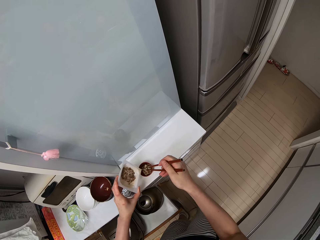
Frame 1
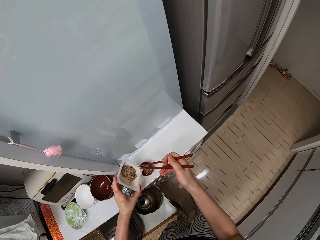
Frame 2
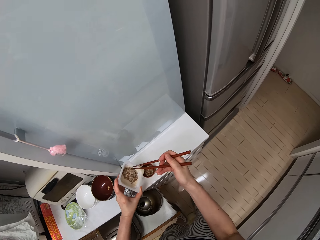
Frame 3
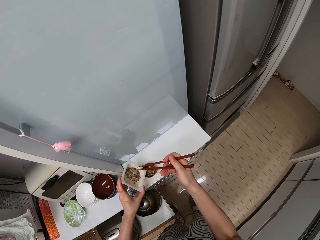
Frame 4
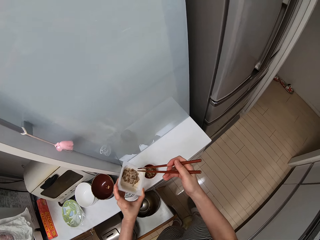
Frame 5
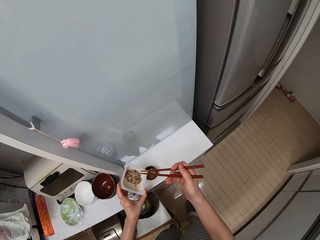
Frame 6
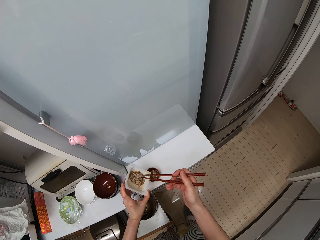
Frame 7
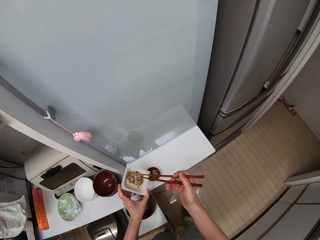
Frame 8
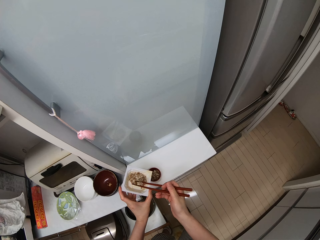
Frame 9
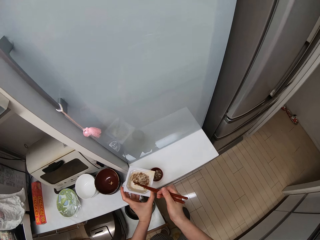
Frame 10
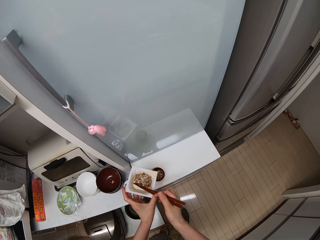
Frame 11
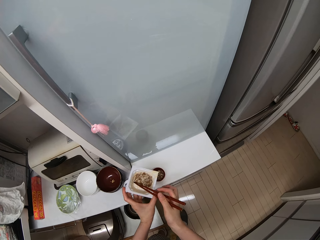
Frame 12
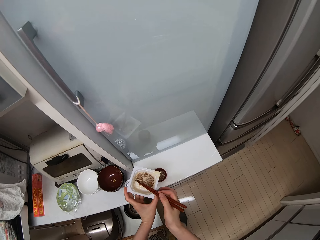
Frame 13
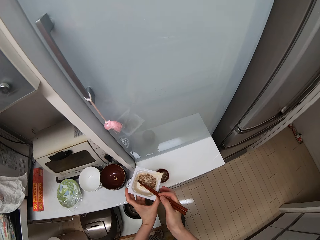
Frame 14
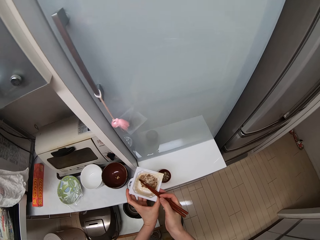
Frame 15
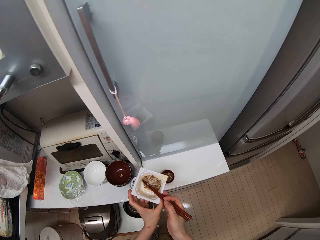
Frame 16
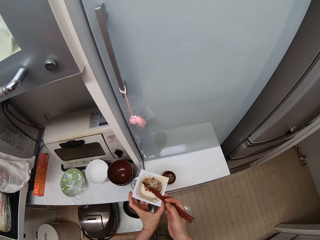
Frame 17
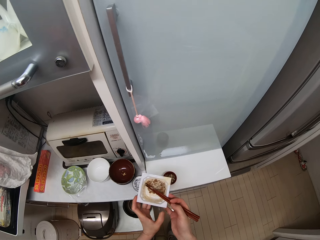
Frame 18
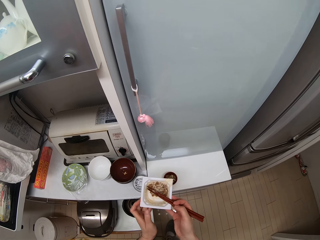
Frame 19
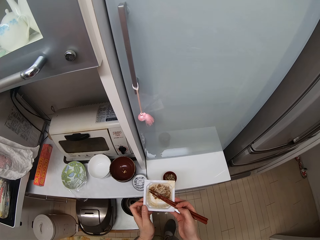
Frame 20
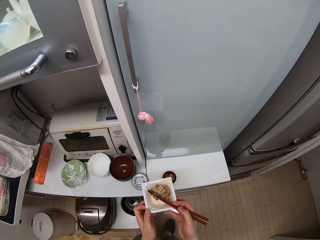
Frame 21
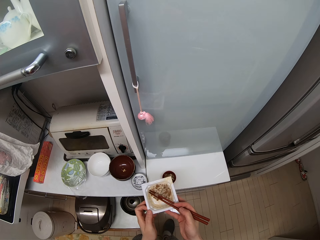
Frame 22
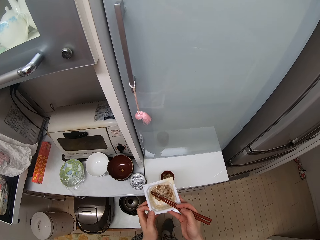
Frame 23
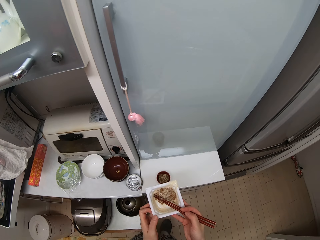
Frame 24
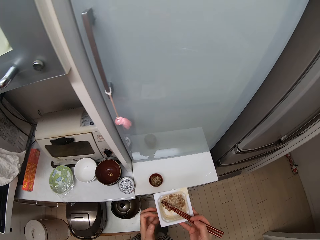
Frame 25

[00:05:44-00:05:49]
The camera wearer holds something with his hands. He puts the chopsticks in the pack. He transfers the pack to his right hand.

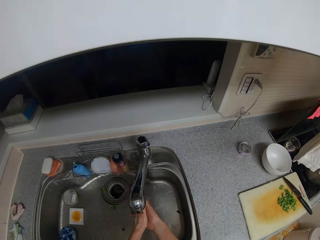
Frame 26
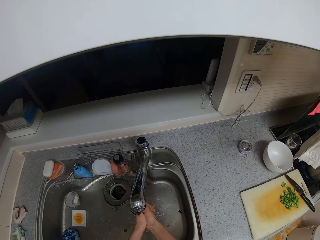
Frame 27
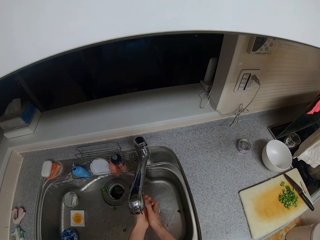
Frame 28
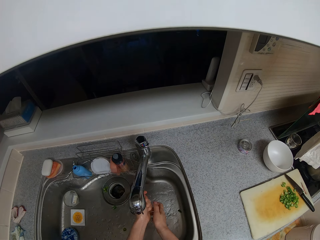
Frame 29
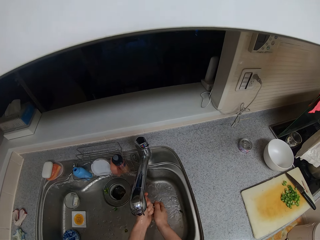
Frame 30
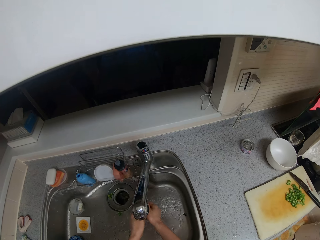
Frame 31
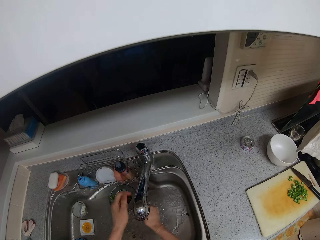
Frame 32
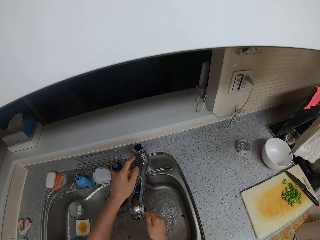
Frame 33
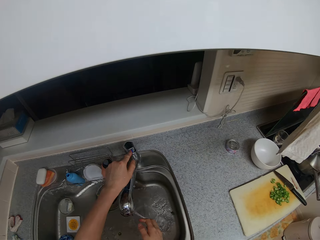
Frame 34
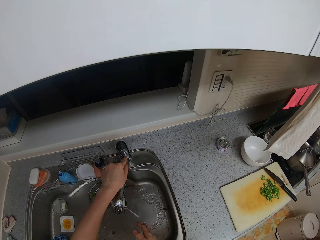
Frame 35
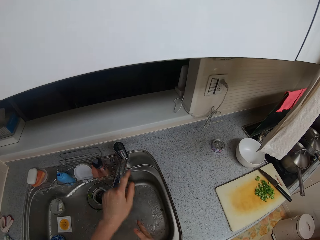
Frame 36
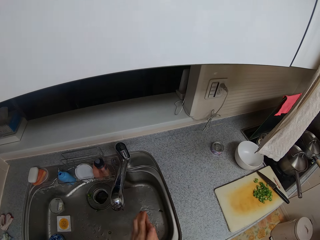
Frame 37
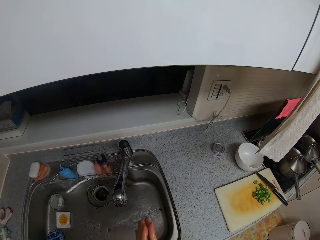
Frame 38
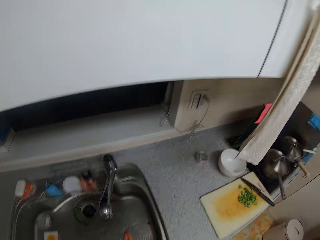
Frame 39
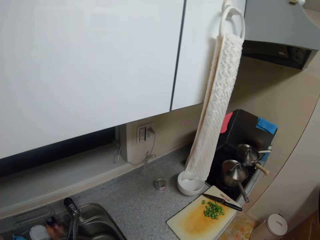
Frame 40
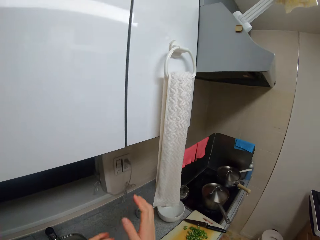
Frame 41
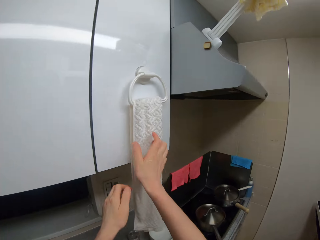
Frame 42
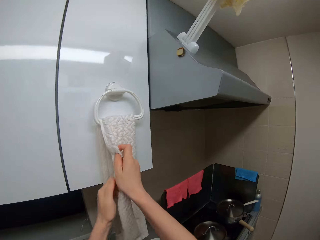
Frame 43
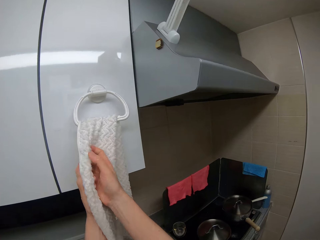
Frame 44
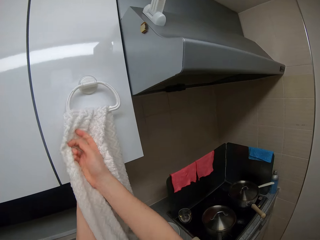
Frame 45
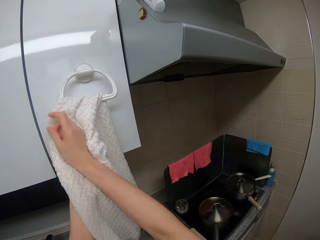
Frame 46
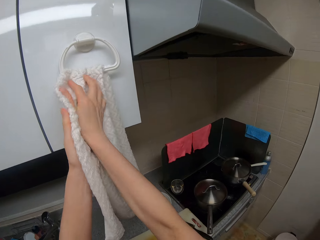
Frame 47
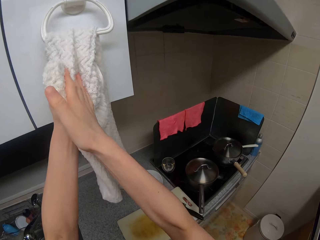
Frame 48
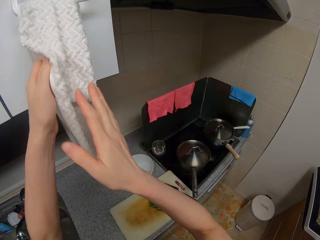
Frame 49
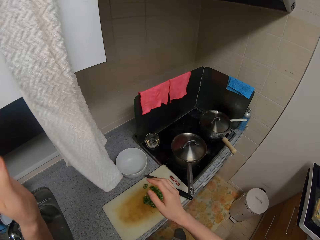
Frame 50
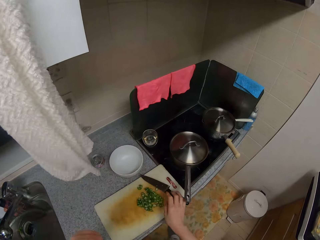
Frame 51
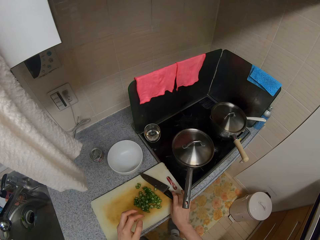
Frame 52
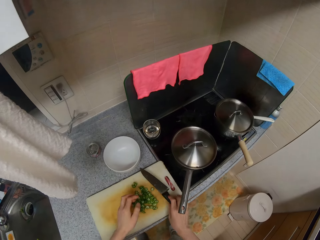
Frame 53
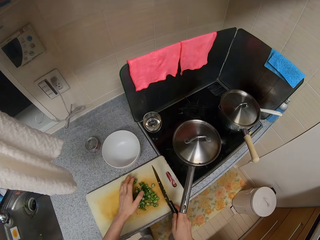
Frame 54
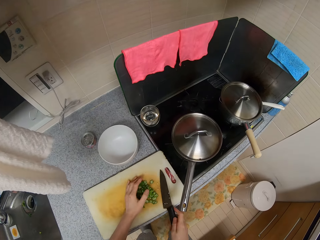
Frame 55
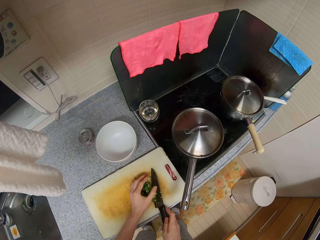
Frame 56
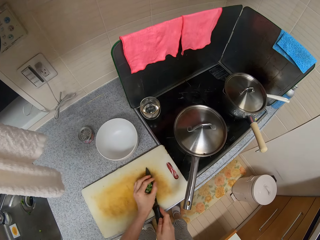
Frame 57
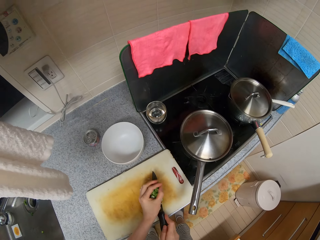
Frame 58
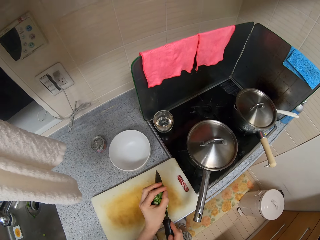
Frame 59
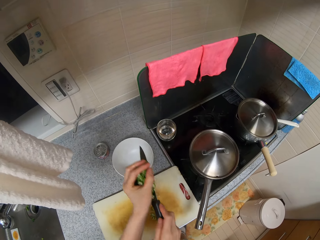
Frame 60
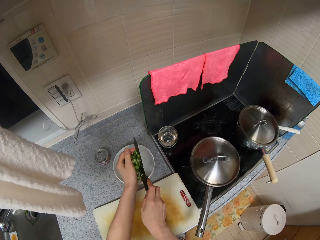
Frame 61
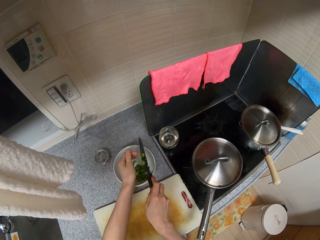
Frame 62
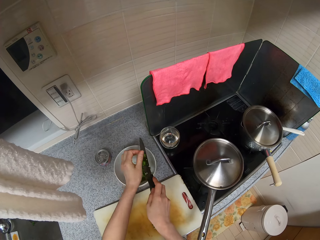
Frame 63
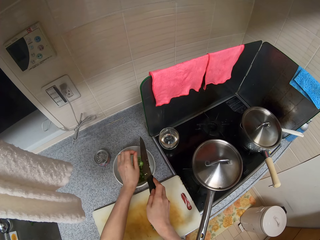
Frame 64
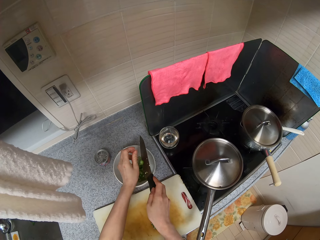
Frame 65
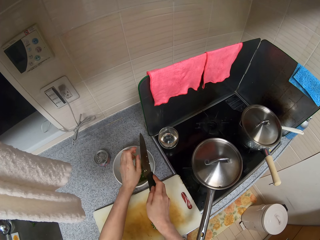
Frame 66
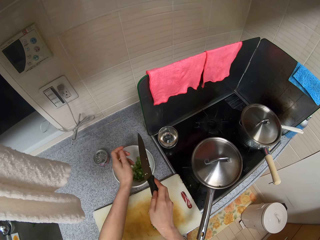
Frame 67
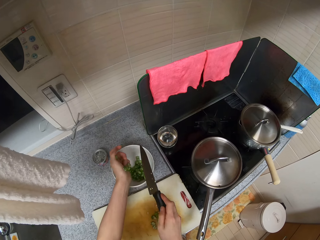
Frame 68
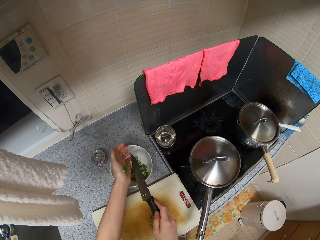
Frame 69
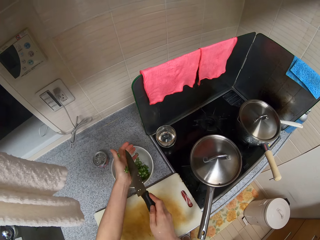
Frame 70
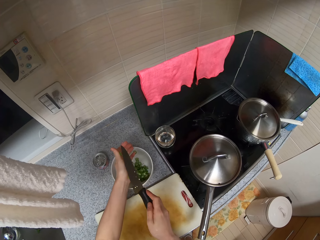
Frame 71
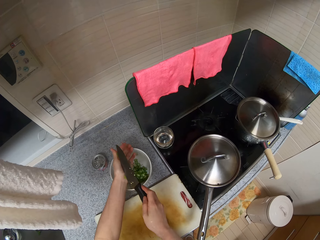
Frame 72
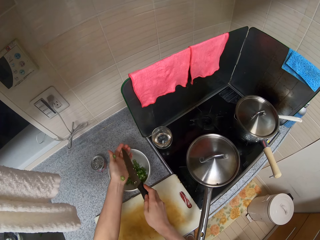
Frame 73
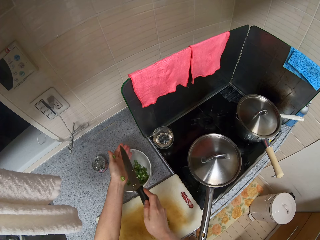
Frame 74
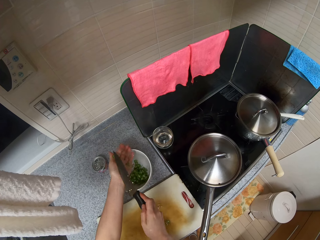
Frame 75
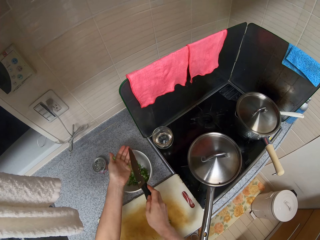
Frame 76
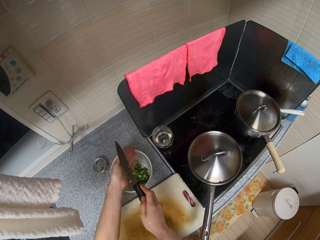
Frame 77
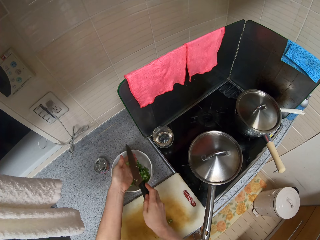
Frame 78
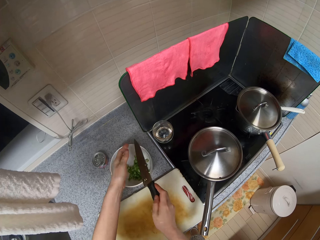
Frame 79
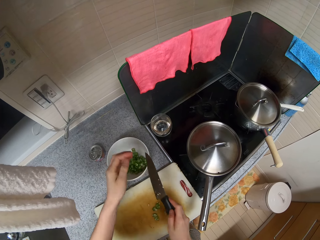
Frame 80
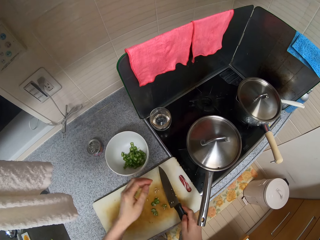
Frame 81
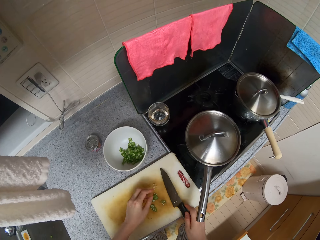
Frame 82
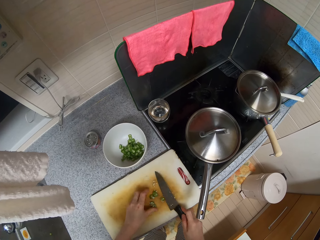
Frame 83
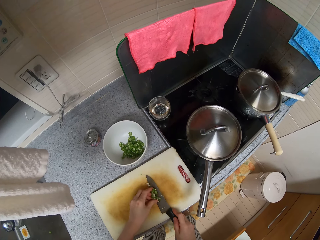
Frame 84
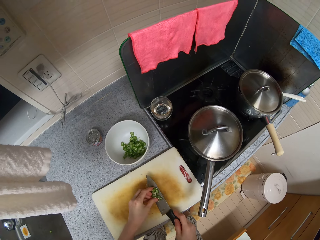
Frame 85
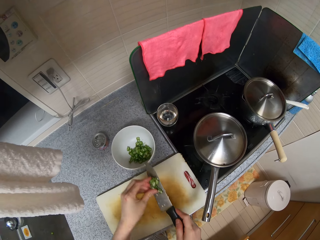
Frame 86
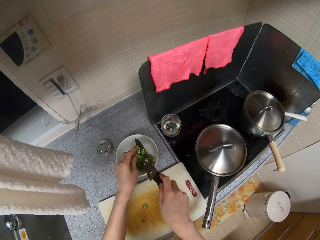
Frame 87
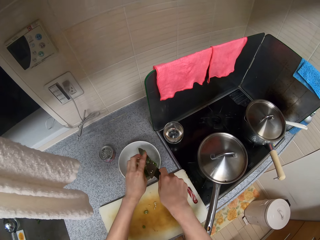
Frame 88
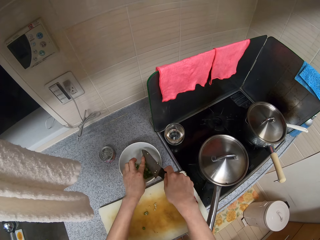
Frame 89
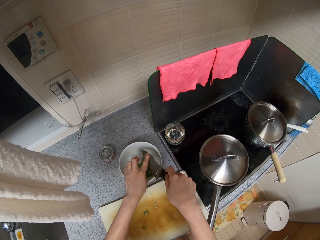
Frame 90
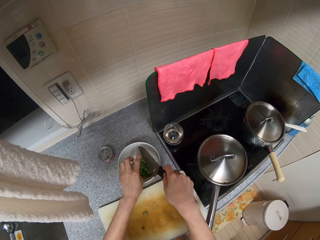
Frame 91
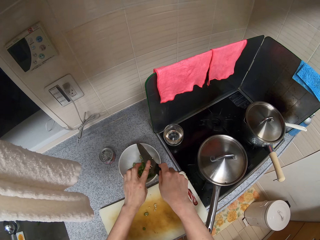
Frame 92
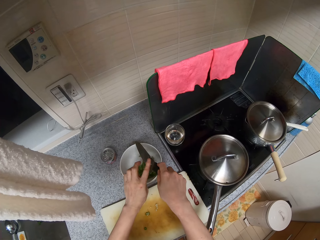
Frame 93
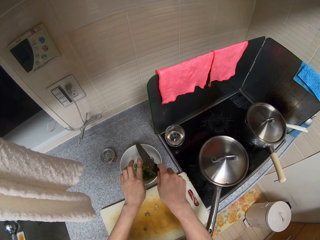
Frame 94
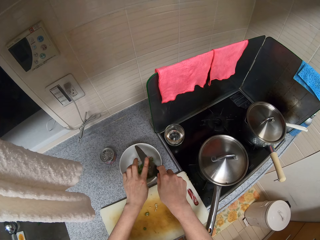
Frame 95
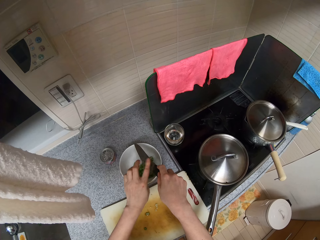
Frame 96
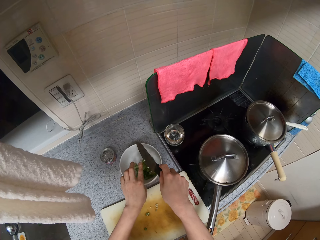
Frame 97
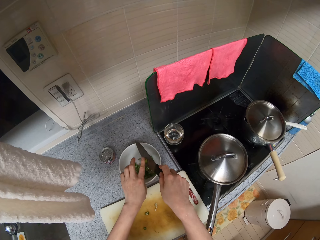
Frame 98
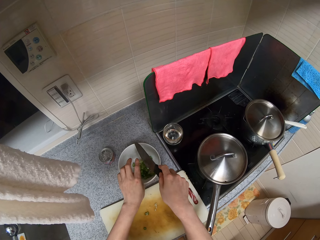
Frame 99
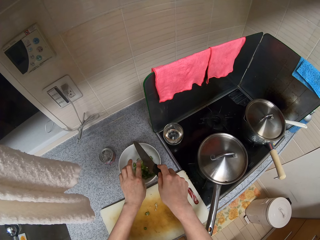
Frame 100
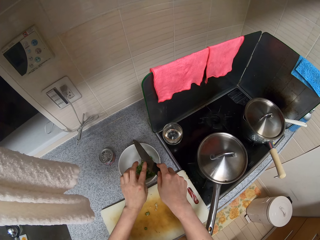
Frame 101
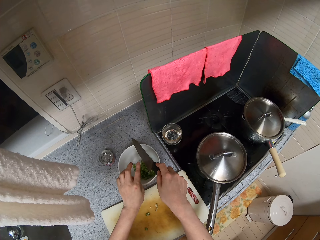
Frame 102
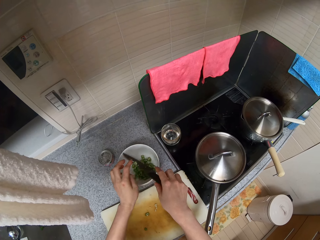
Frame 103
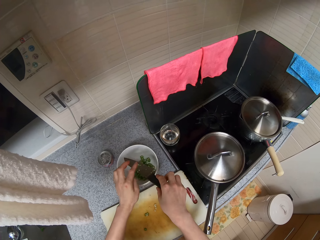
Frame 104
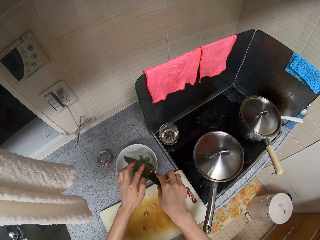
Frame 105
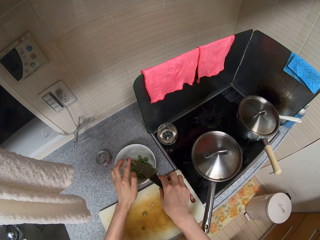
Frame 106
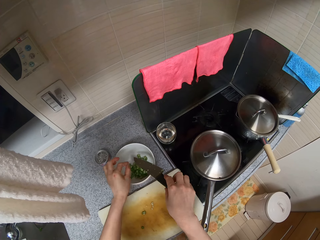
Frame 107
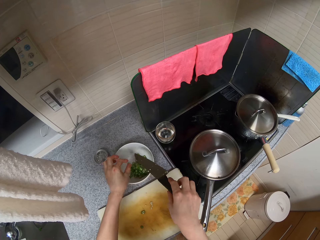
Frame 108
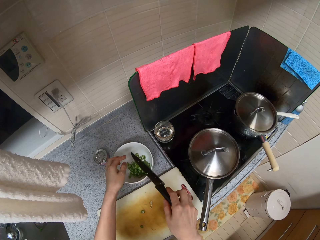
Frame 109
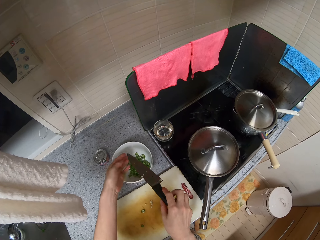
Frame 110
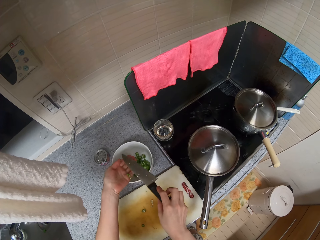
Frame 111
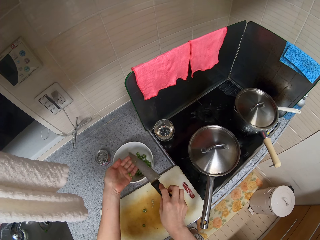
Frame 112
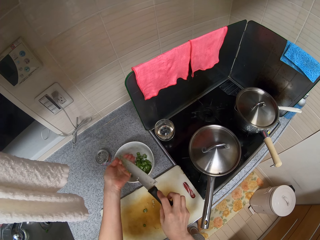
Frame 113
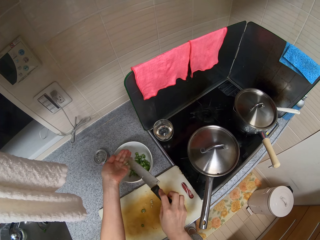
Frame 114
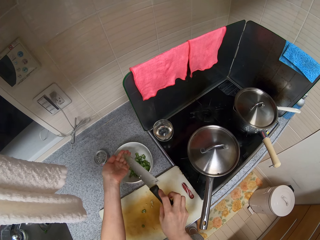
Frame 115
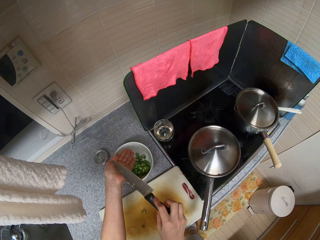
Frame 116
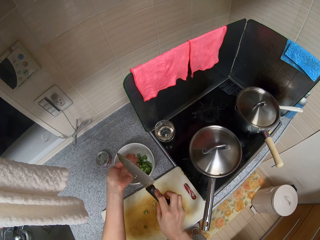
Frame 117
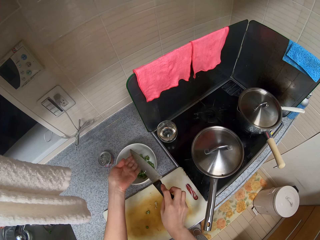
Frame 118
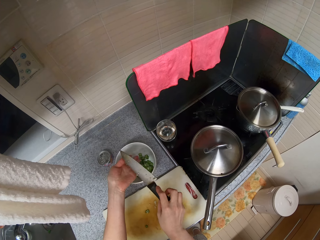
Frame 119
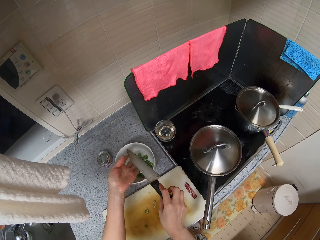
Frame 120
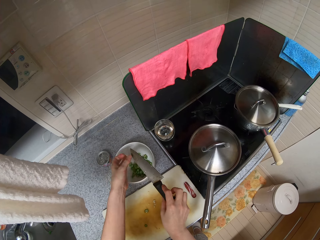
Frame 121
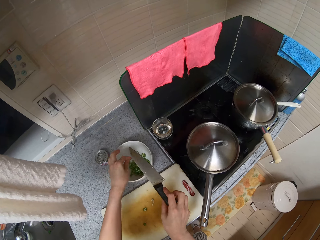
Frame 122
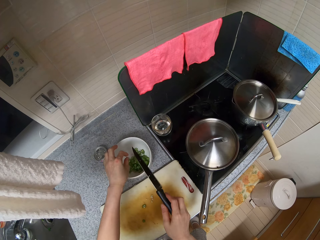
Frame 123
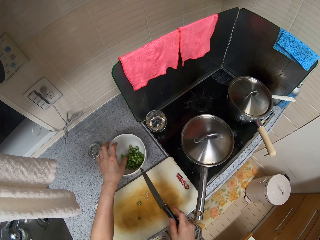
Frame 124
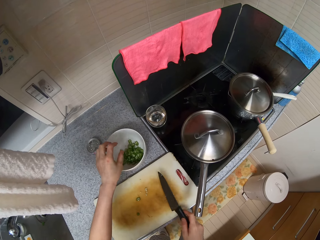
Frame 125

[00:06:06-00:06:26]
The camera wearer washes his hand with water in the sink. He turns the tap off with his left hand. He wipes his hands on the kitchen towel. He picks up a knife with his right hand. He takes slices of okra on the chopping board with the knife and his left hand. He pours the slices of okra in the bowl. He removes slices of okra from the knife with his left hand. He removes slices of okra from his left hand with the knife. He takes slices of okra on the chopping board with the knife and his left hand. He pours the slices of okra in the bowl. He wipes the knife with his hands. He wipes his hand with the knife.
